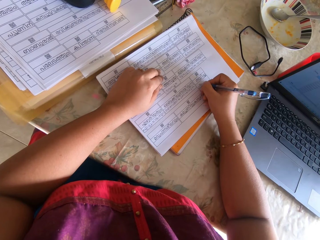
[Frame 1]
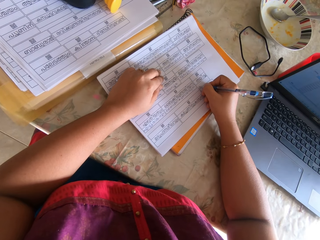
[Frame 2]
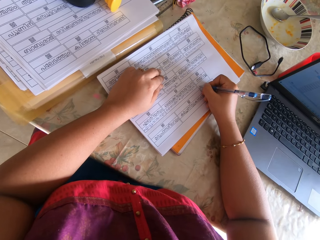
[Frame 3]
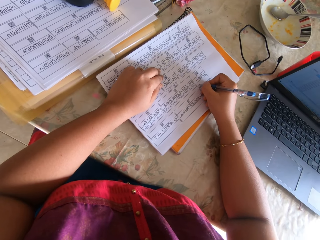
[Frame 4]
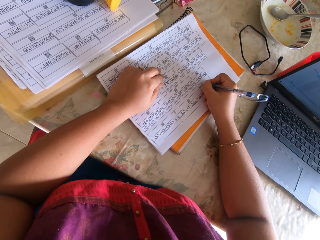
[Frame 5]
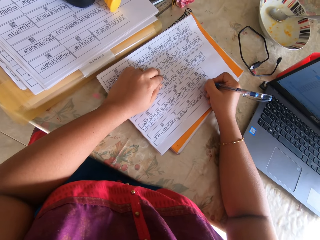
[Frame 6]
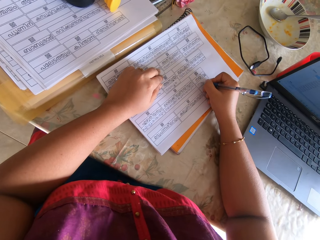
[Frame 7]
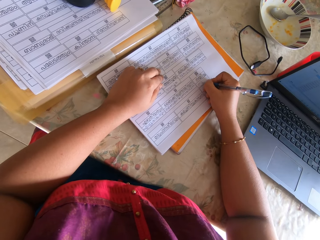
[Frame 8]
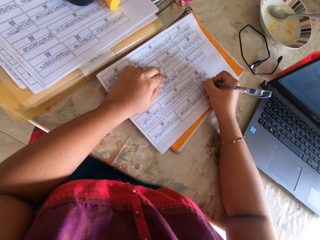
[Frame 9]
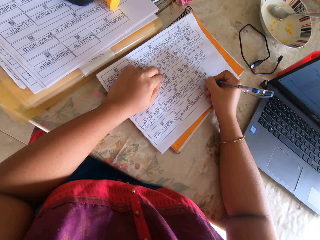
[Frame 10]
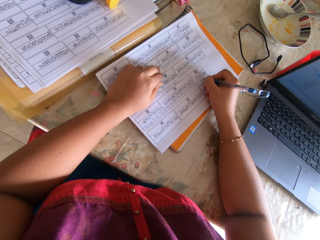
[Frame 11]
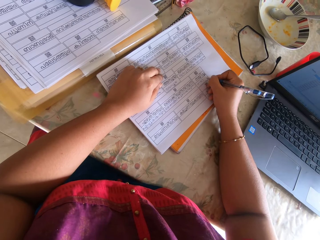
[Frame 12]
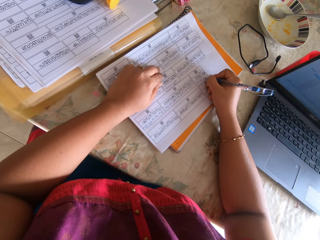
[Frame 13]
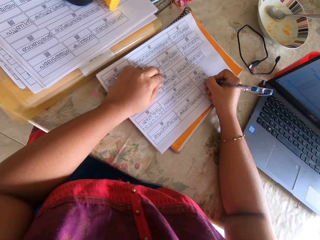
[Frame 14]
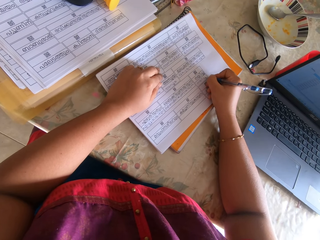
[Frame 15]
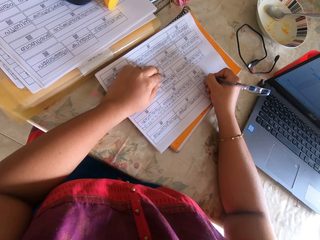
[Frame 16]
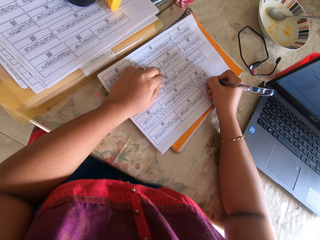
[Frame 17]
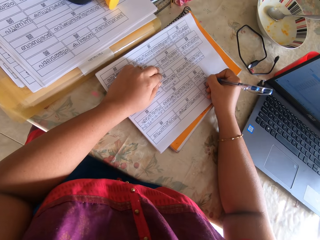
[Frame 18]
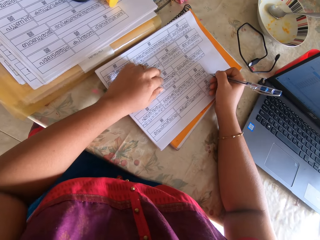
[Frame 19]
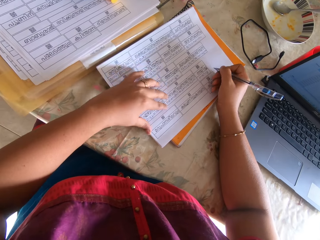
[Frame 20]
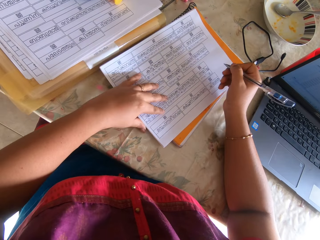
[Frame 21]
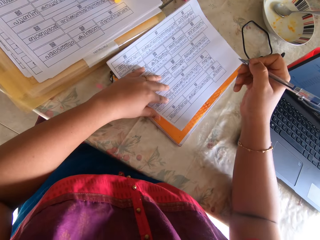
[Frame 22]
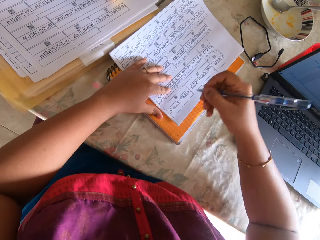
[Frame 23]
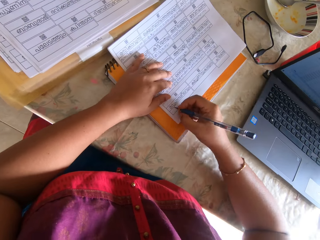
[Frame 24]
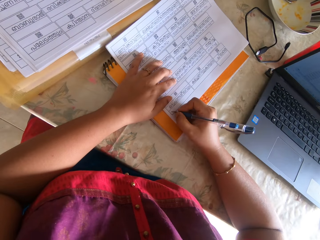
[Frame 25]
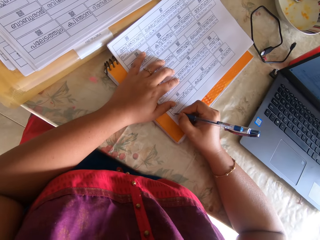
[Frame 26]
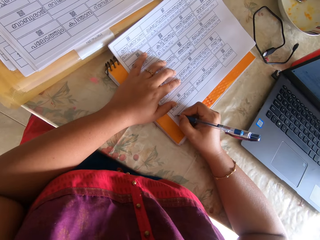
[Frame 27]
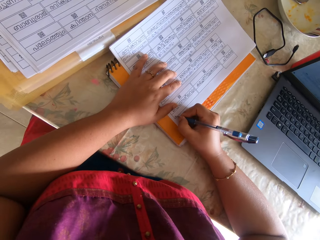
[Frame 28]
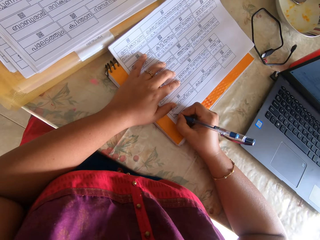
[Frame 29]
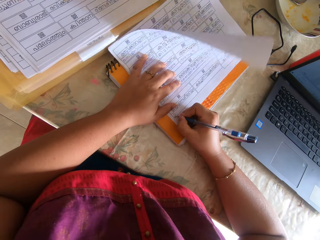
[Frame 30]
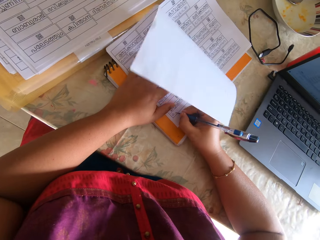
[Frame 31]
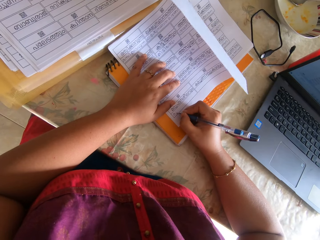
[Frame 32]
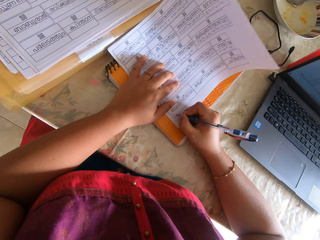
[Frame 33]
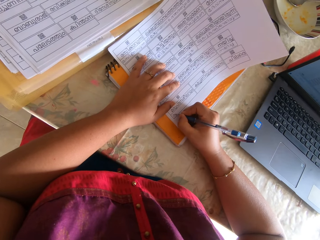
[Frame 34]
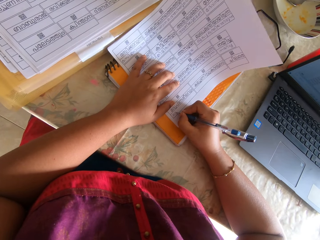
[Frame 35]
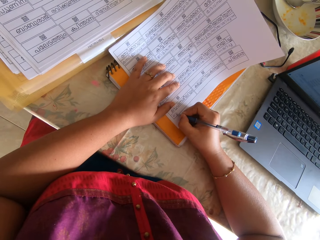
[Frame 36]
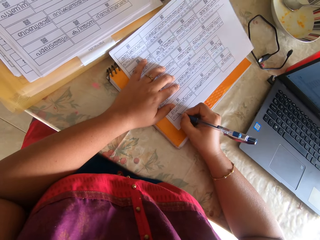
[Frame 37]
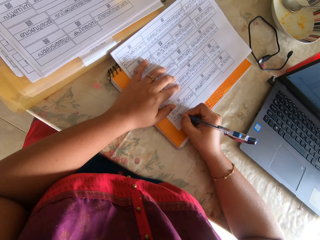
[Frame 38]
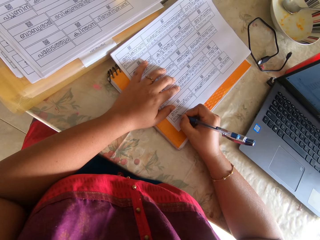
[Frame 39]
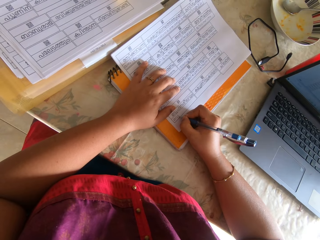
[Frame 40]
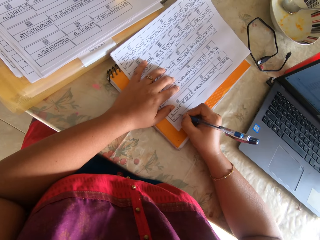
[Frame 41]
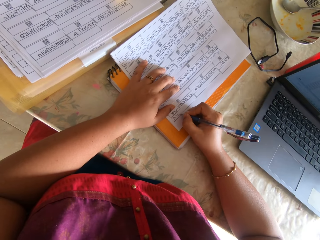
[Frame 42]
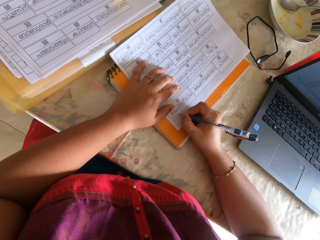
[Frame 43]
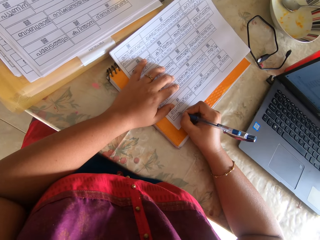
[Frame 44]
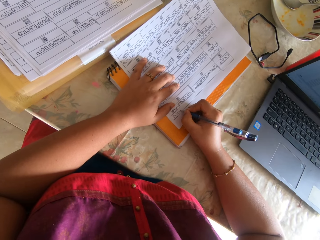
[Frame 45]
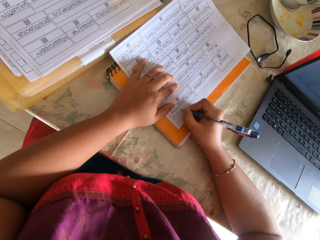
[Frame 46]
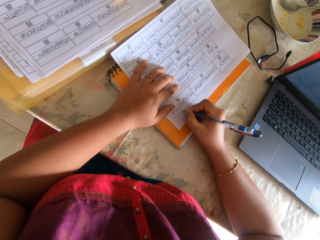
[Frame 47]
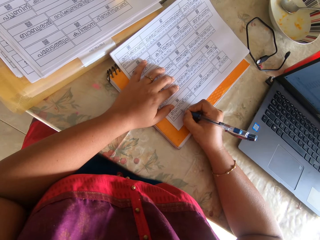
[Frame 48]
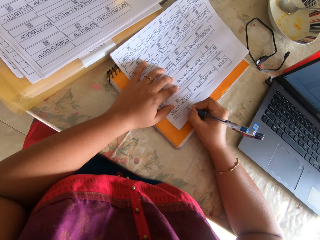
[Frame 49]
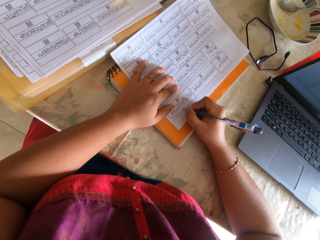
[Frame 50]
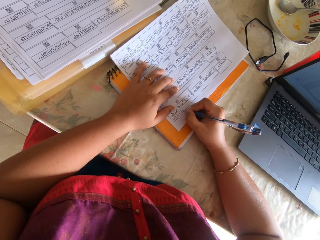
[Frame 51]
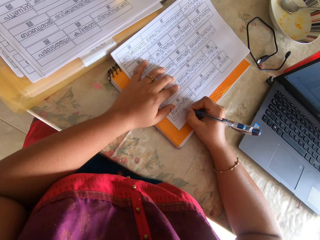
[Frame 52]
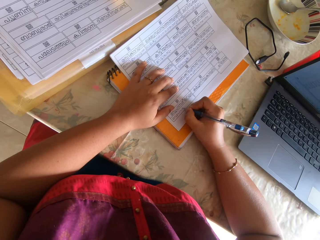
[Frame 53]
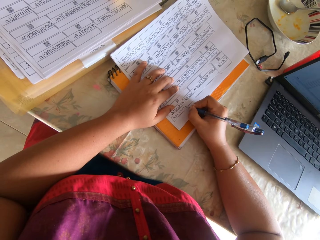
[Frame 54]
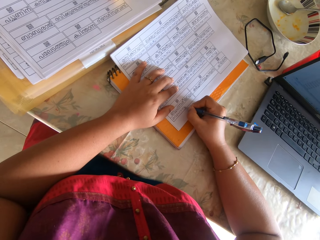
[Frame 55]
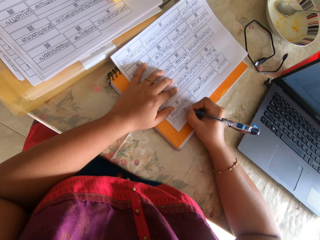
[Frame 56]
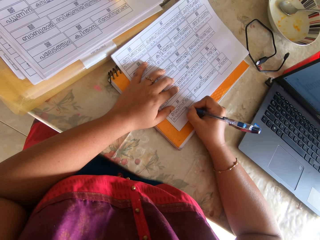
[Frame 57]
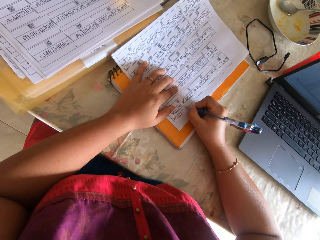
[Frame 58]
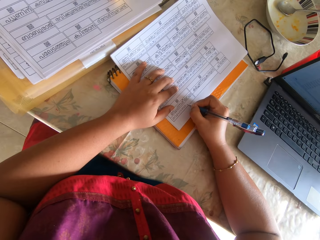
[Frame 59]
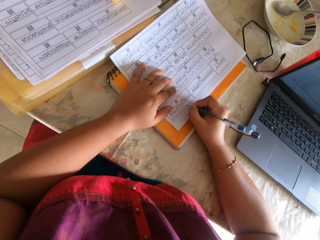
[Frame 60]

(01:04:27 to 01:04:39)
The camera wearer adjusts the paper with her left hand. She writes on the paper with a pen.

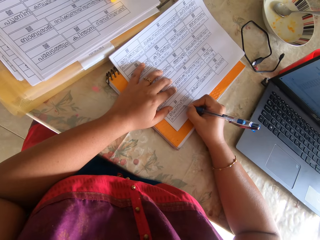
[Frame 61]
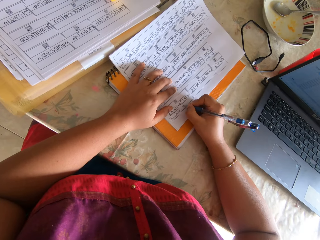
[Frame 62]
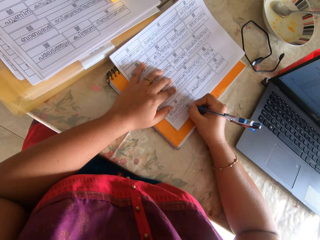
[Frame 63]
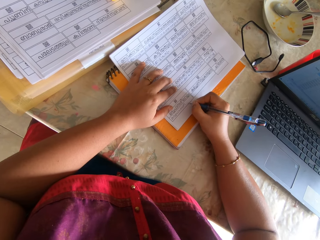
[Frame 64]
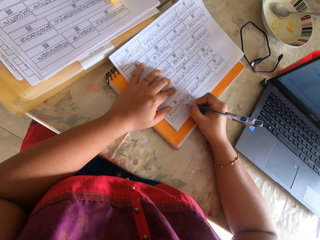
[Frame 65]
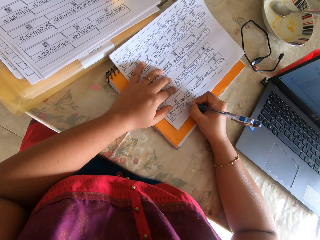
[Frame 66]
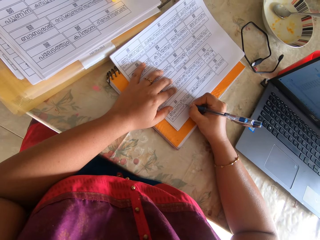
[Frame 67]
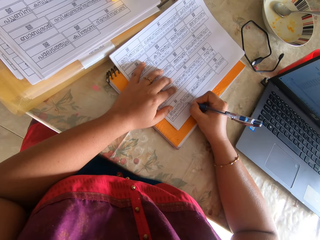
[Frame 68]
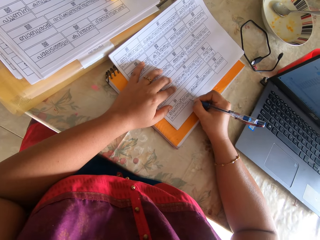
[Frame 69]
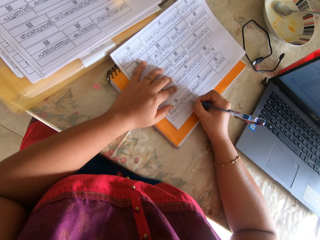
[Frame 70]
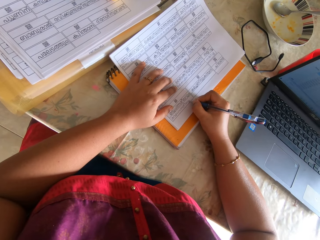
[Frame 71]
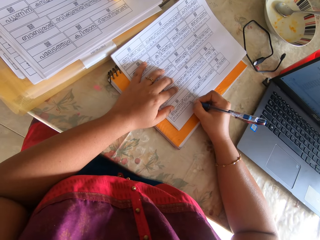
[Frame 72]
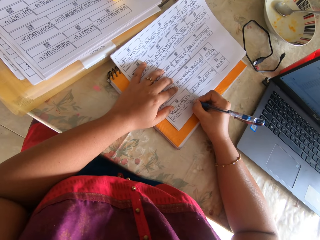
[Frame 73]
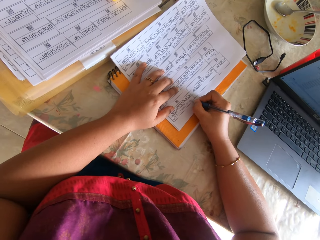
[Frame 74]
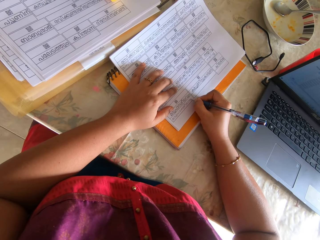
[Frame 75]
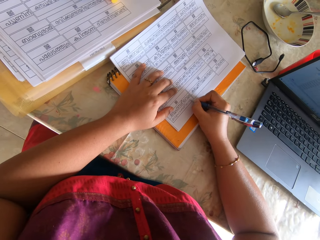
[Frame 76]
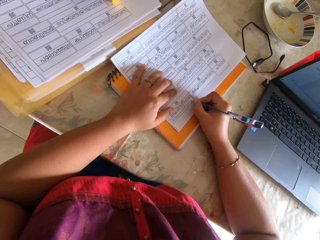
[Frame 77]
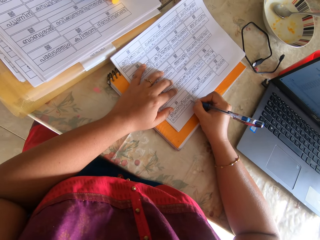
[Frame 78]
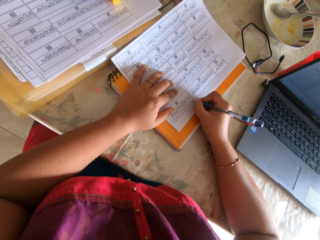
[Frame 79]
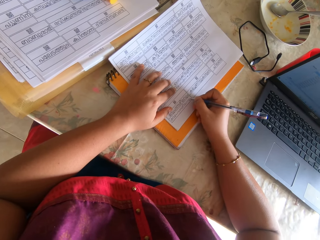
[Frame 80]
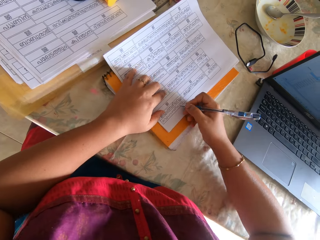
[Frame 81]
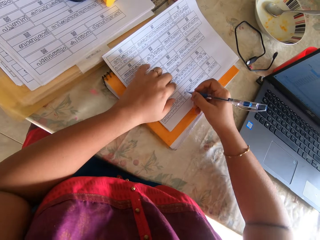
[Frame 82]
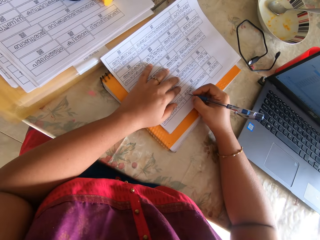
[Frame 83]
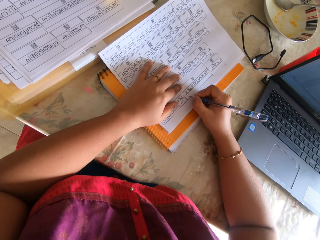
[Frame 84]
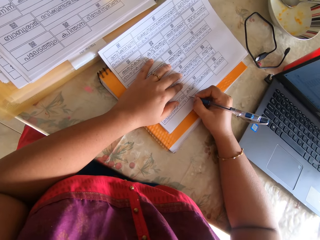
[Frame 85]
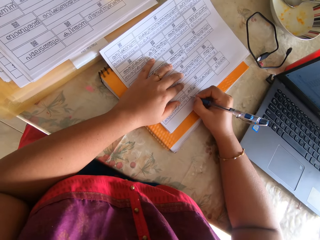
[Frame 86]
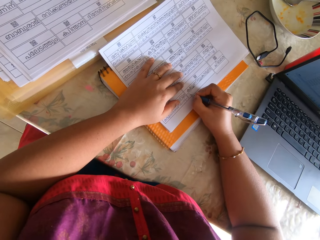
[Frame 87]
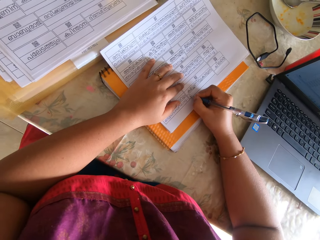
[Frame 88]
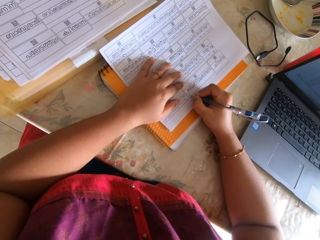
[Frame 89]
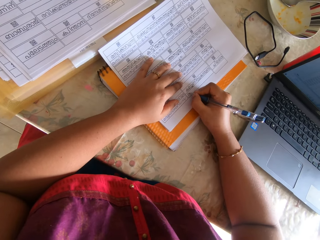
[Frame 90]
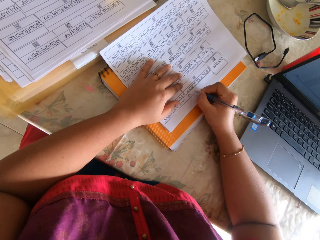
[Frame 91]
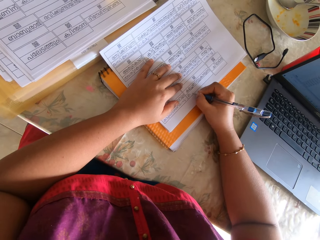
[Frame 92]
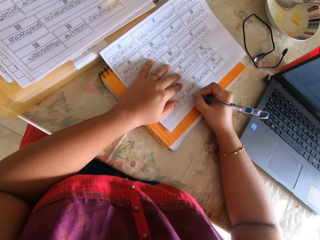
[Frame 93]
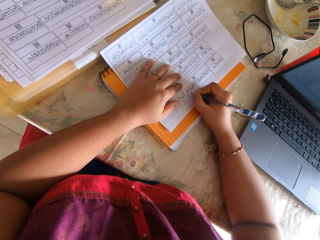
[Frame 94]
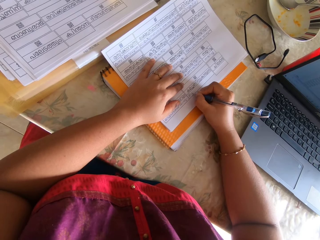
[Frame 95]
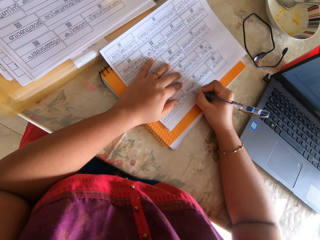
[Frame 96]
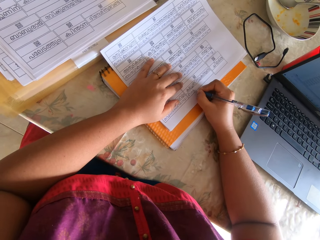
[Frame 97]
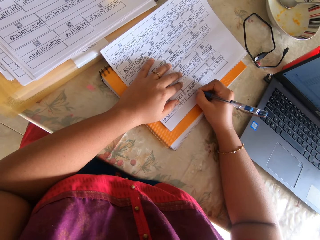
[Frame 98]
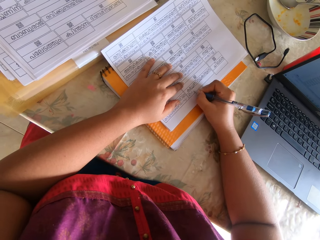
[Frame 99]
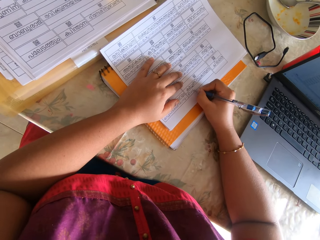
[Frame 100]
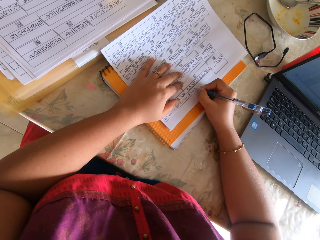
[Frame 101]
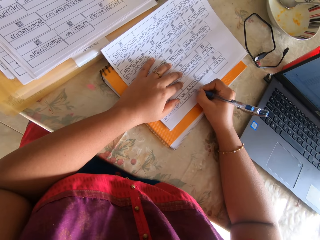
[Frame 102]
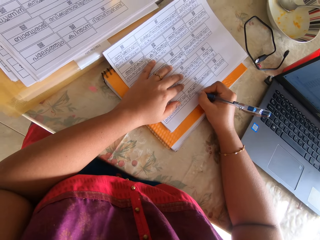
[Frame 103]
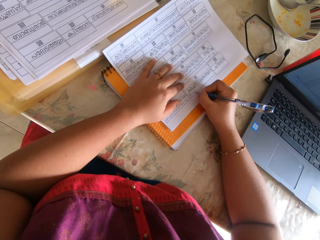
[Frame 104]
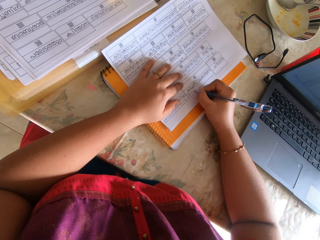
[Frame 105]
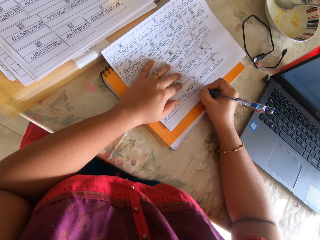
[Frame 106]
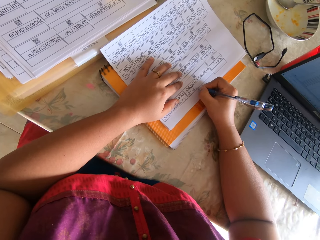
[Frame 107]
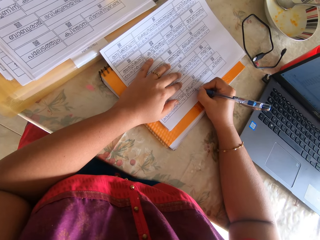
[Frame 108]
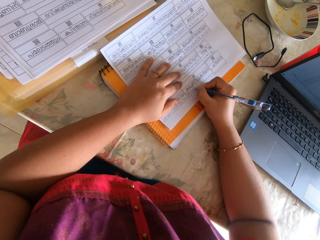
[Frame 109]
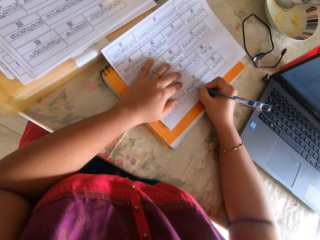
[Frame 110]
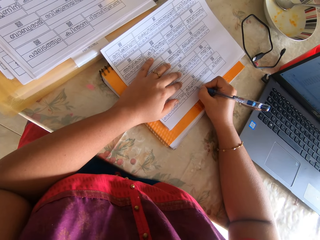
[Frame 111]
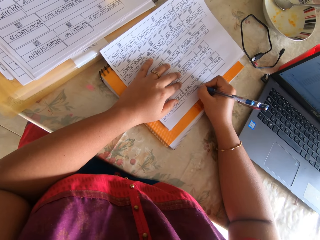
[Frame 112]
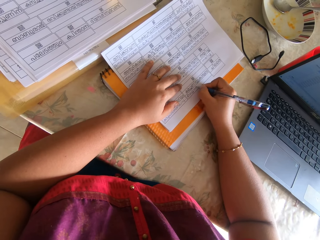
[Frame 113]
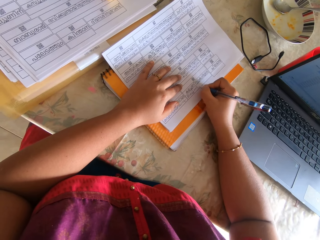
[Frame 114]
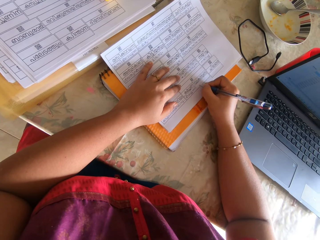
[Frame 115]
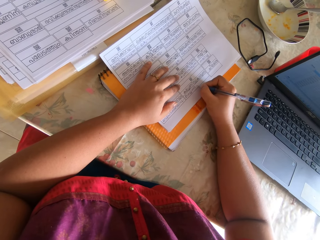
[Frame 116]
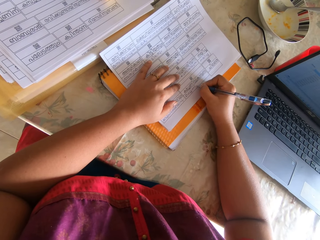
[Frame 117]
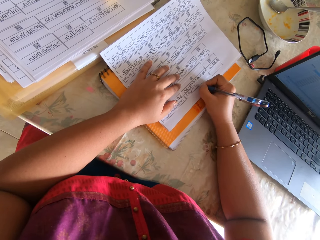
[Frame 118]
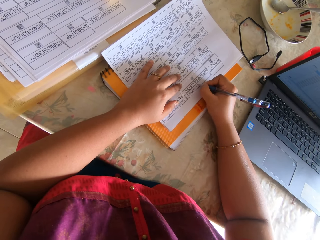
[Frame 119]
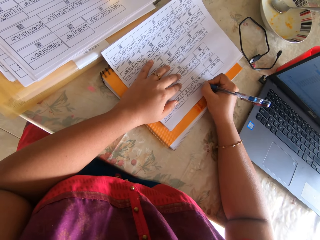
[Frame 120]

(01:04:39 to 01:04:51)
The camera wearer adjusts a paper. They write on the paper with a pen.
